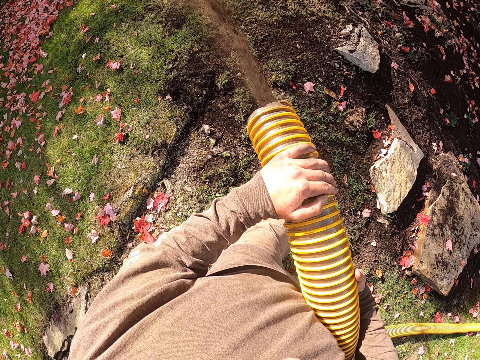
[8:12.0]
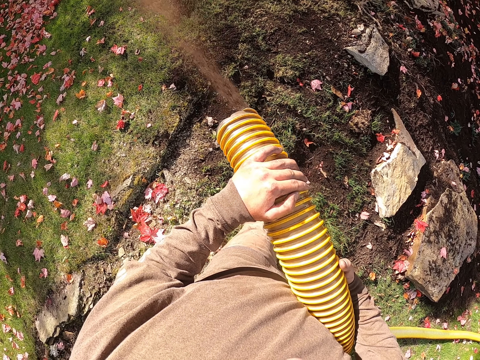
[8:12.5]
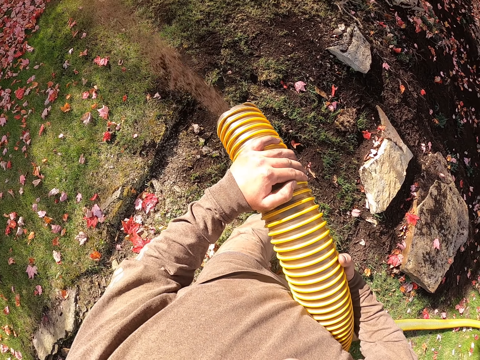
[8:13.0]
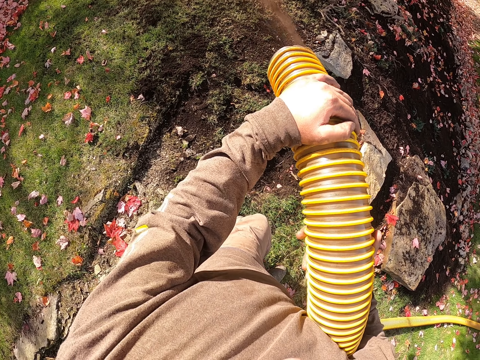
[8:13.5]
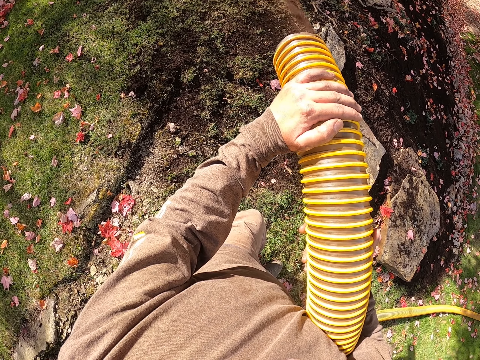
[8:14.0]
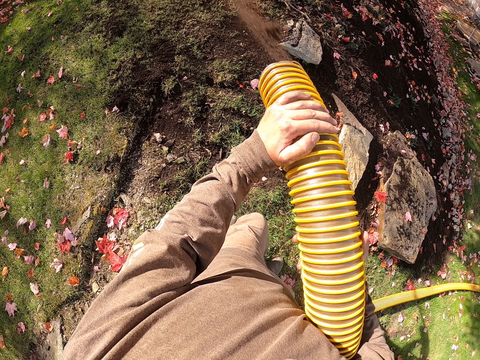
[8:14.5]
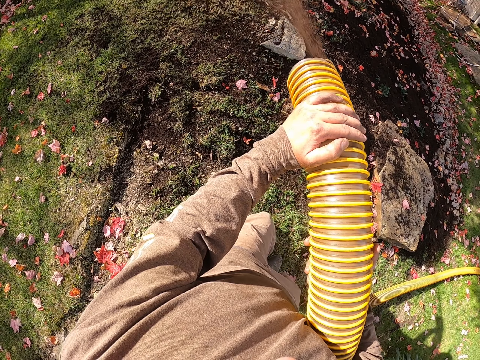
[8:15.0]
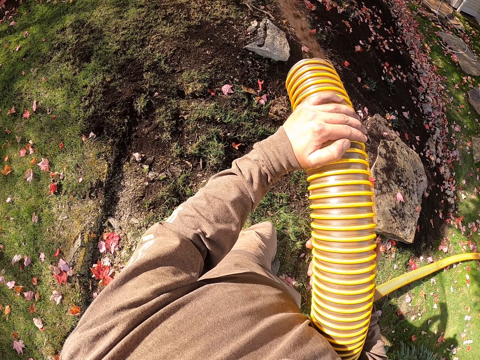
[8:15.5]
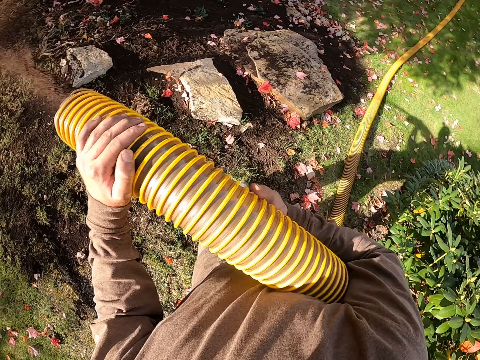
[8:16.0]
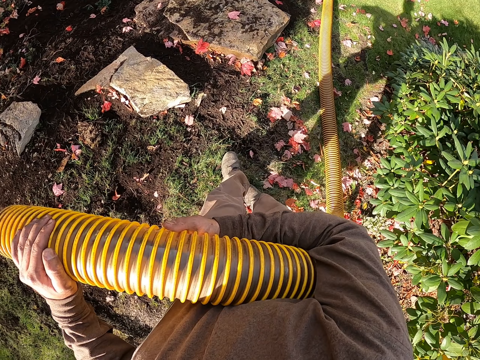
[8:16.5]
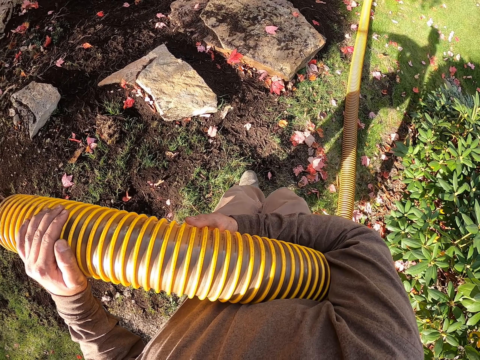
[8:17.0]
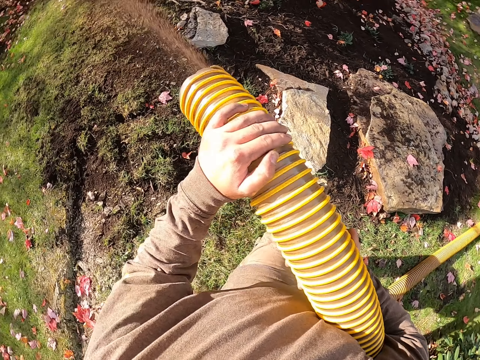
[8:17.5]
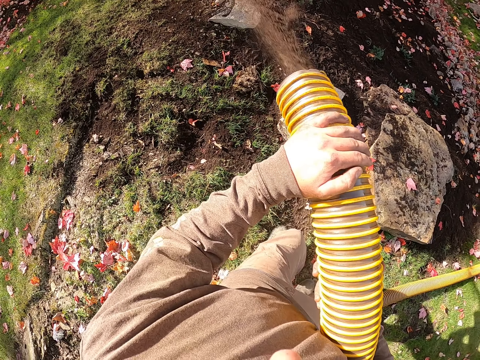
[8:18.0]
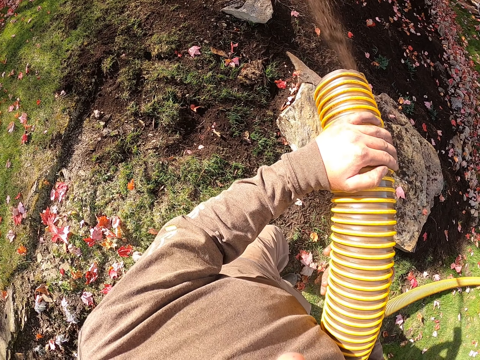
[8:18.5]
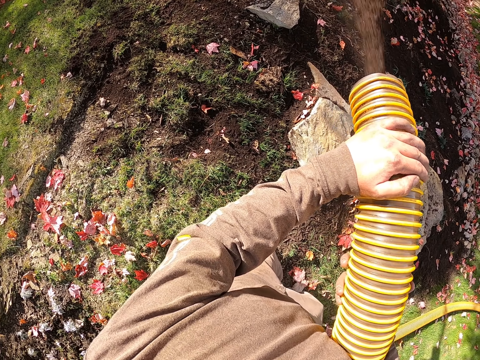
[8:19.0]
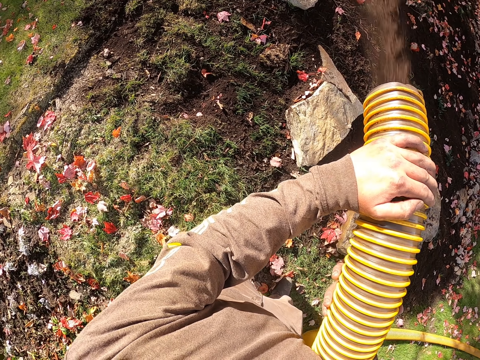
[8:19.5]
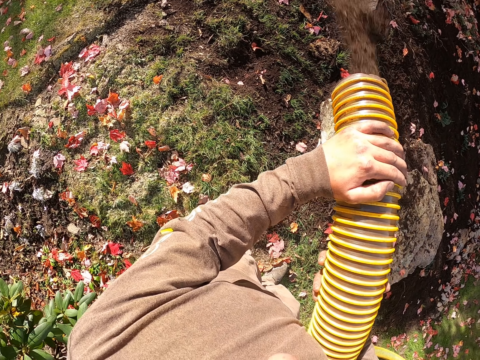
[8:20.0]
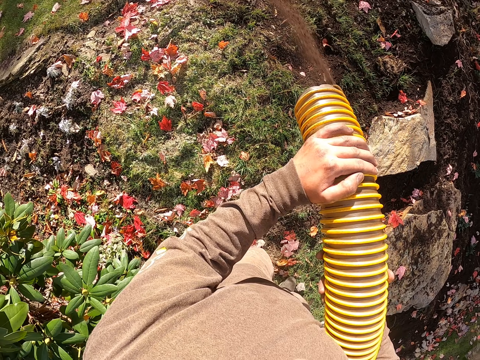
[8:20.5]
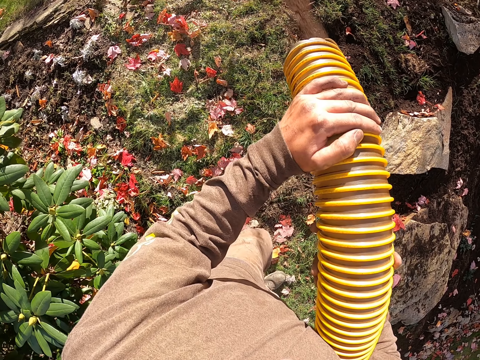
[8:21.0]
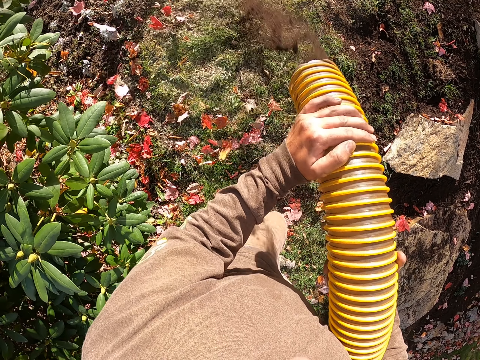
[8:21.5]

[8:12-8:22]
The camera wearer turns around. They blow the flowers with a leaf blower machine.

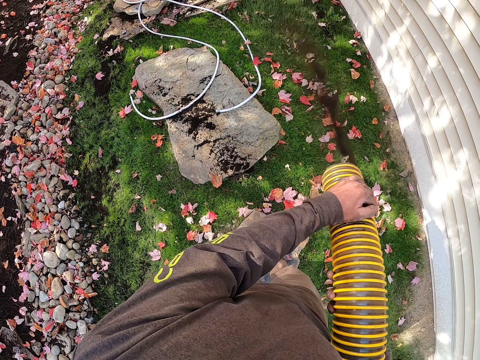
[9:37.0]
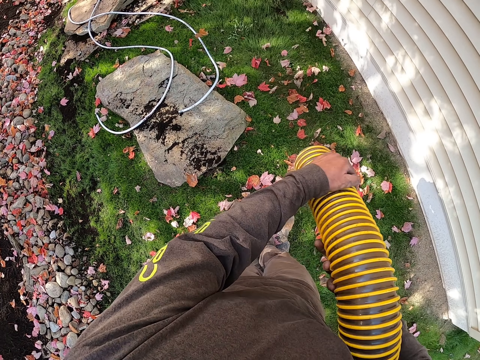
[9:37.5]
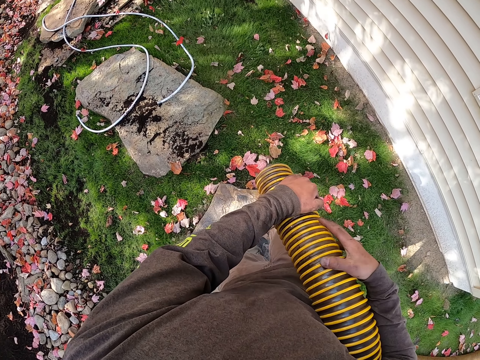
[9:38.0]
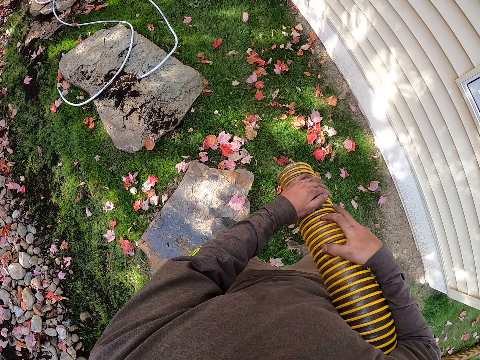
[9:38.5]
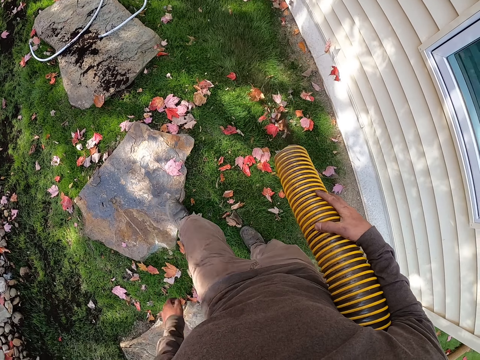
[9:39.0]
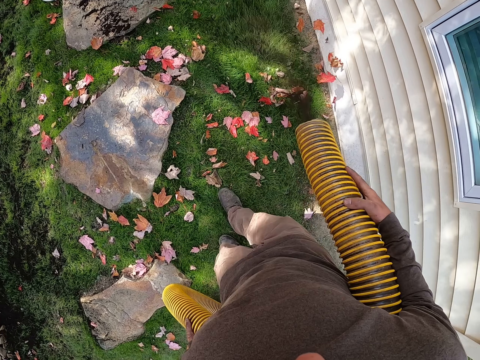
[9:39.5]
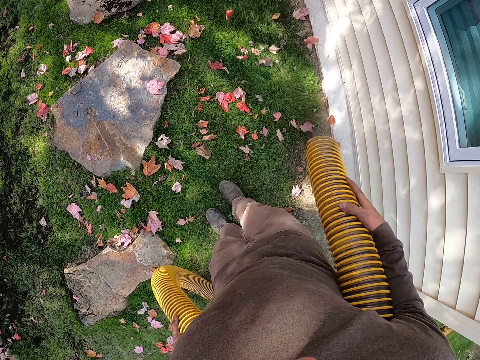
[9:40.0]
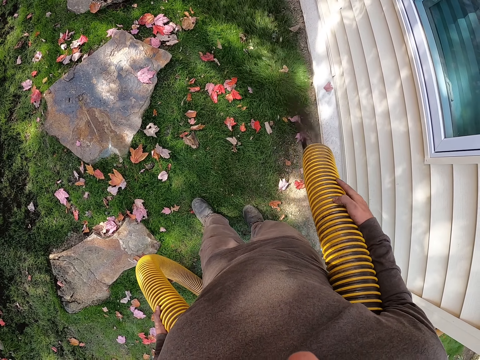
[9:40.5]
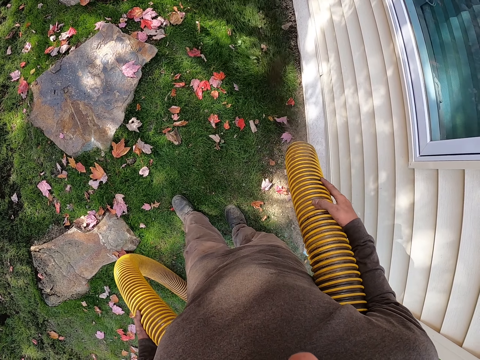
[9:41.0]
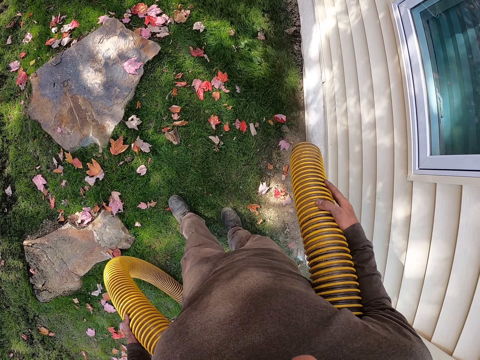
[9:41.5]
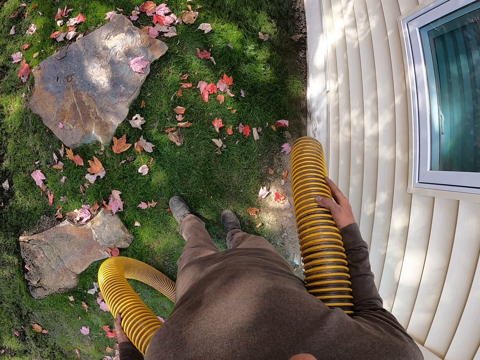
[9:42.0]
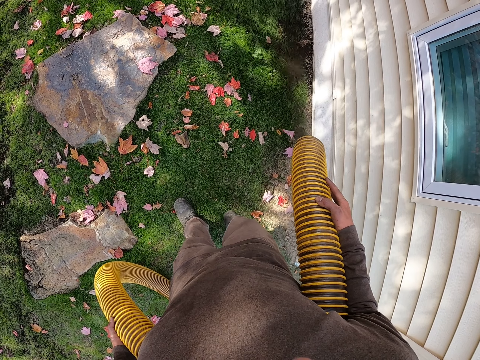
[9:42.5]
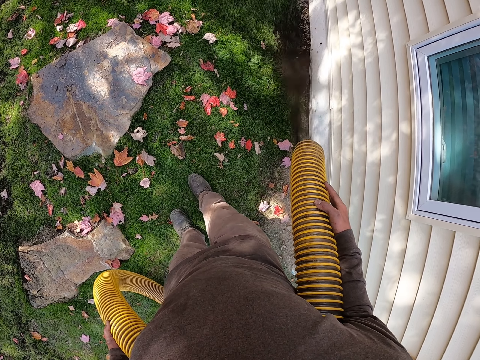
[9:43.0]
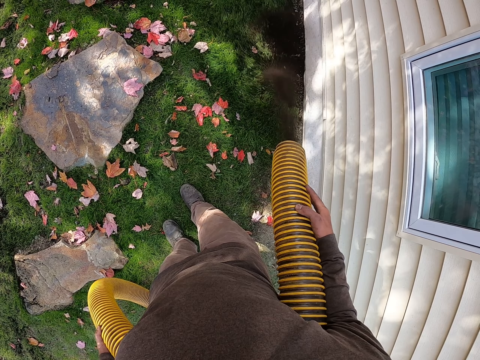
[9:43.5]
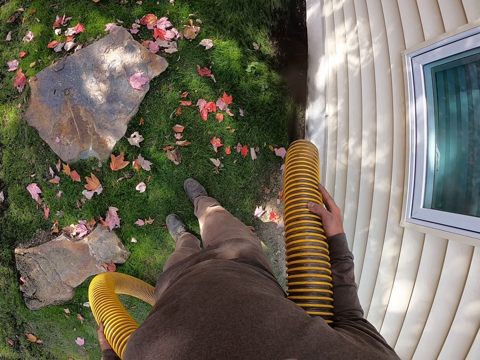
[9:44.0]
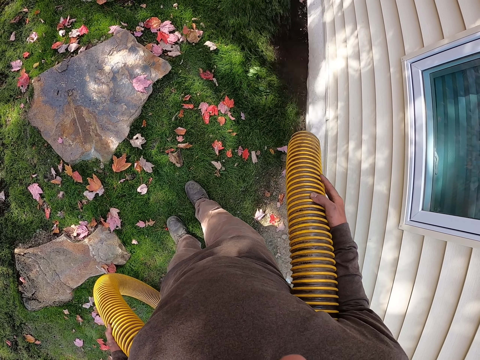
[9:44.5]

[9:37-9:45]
The camera wearer holds the pipe with both hands. They pour soil on the grass with the pipe.

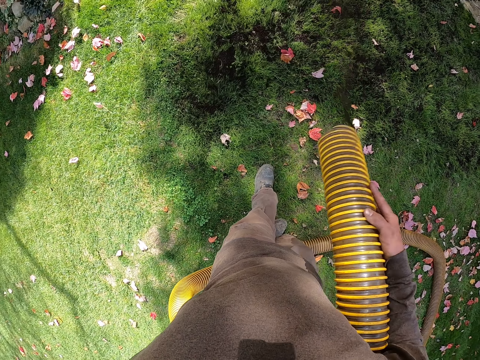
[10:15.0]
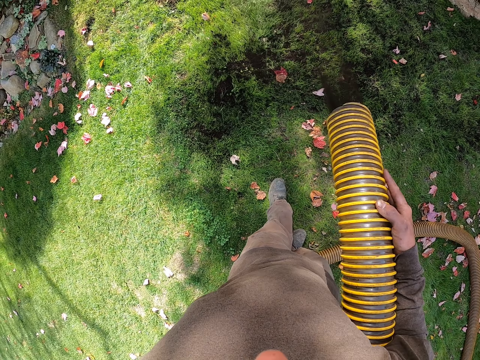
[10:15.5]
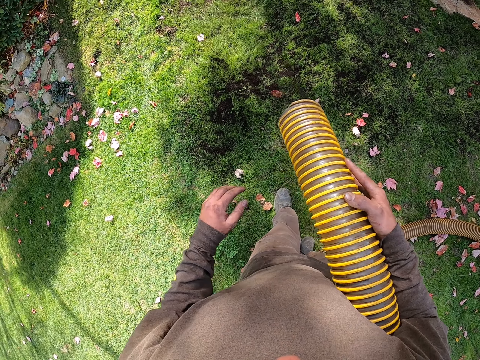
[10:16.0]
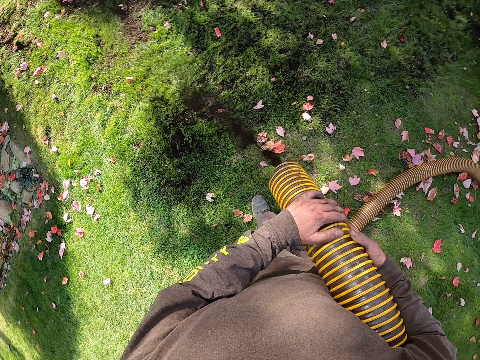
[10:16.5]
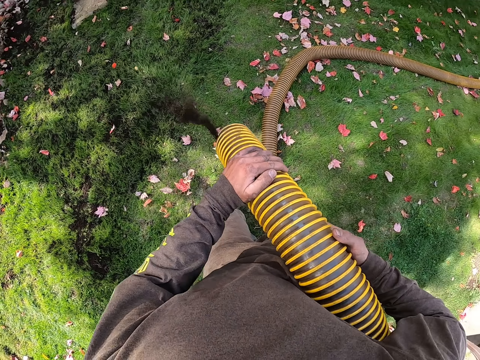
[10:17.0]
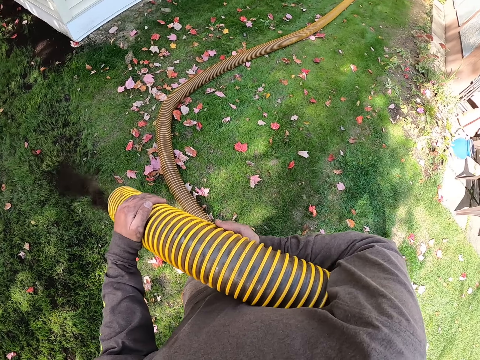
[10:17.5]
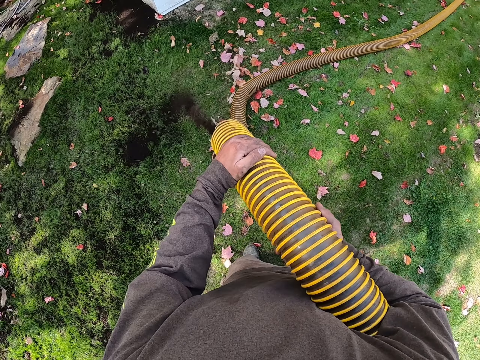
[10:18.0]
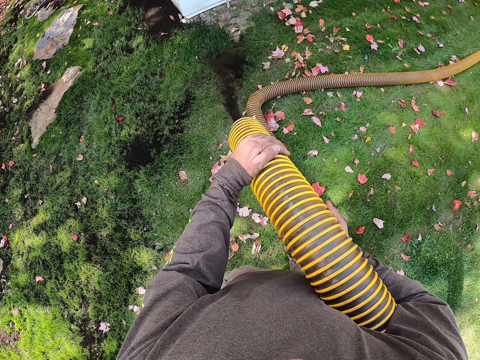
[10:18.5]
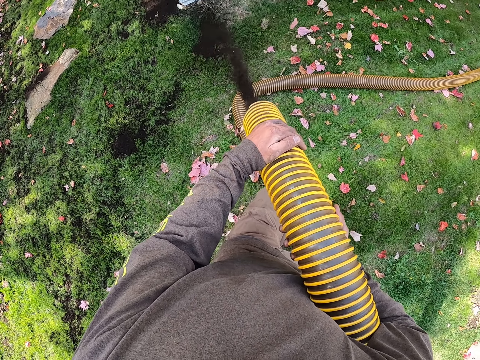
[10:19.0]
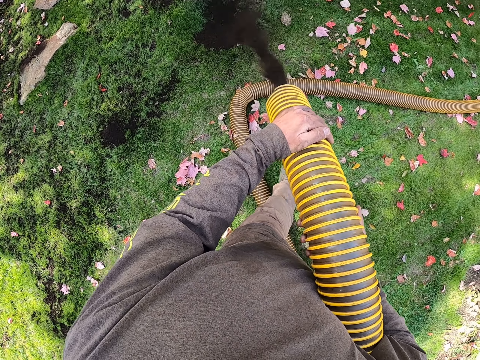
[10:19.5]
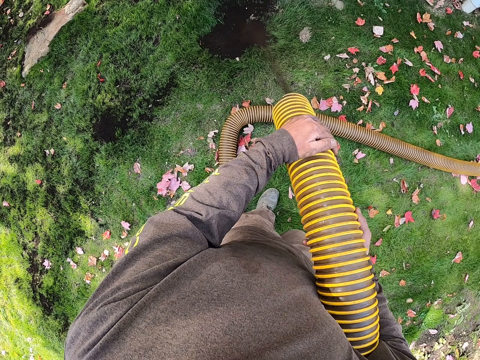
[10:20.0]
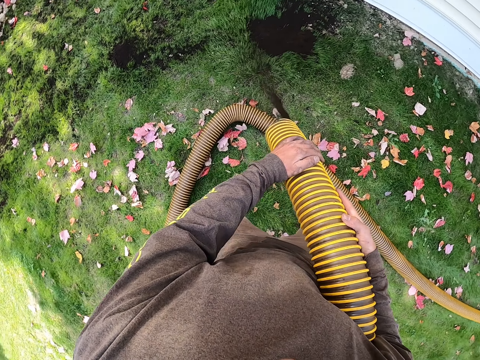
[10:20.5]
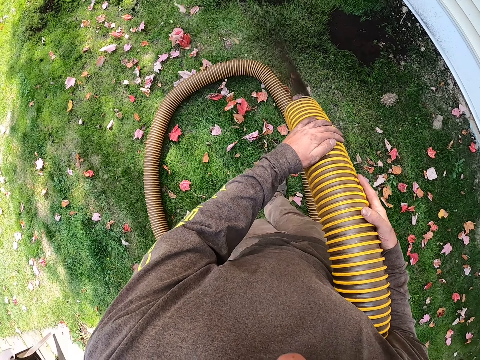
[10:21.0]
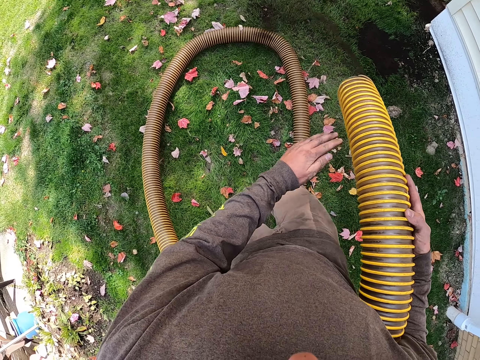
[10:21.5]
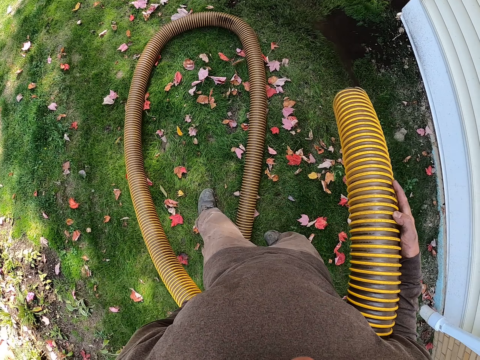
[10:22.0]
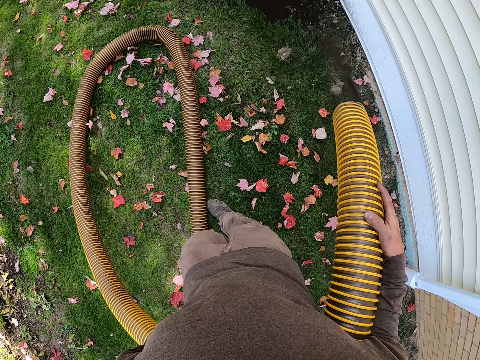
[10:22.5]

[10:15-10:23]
The camera wearer holds the pipe with both hands. They pour soil on the grass with the pipe. They hold the pipe with both hands.
